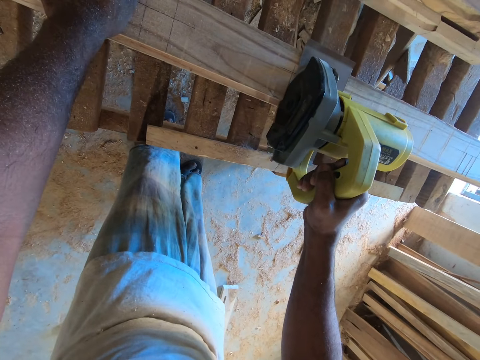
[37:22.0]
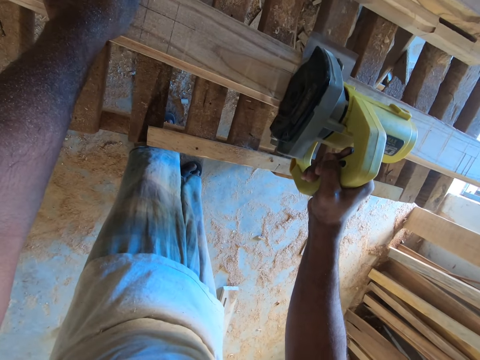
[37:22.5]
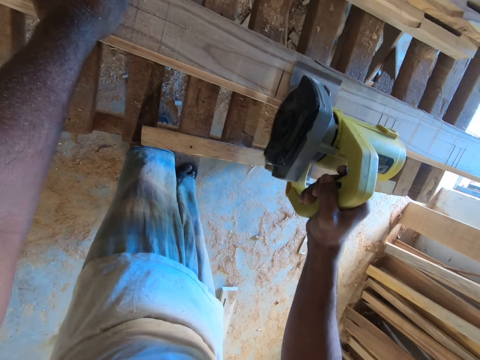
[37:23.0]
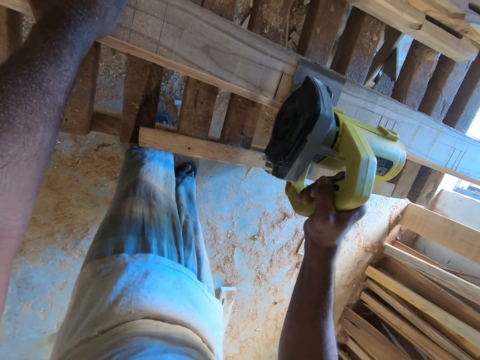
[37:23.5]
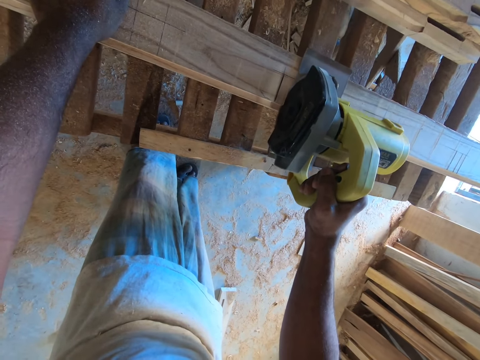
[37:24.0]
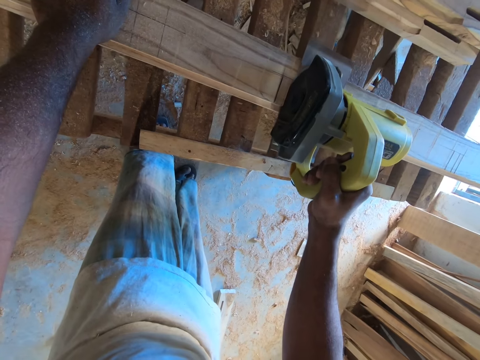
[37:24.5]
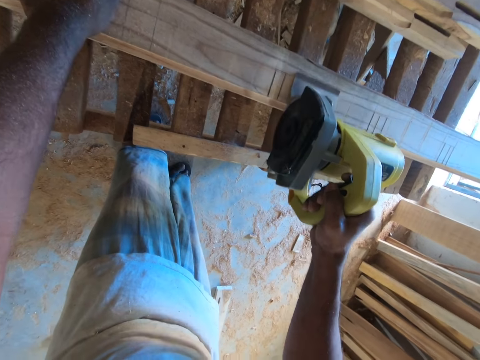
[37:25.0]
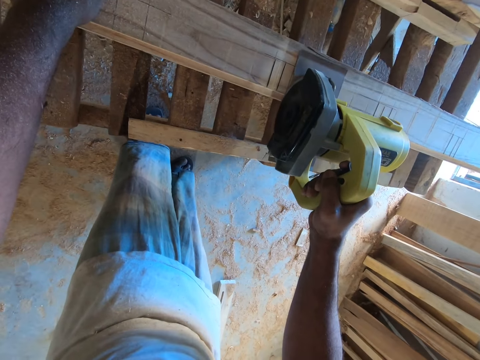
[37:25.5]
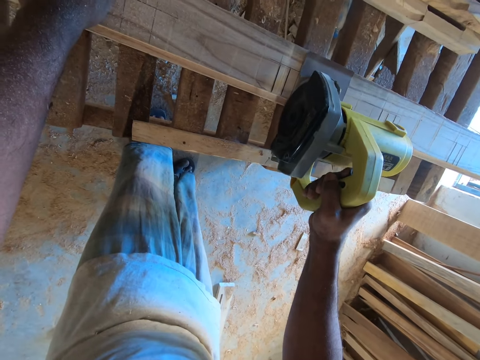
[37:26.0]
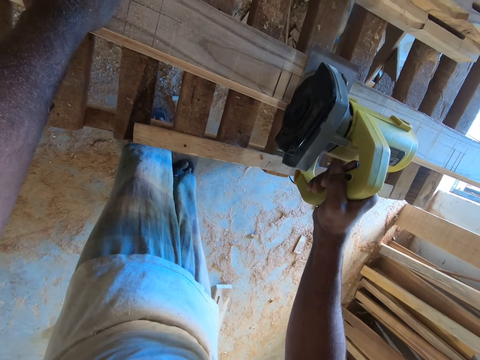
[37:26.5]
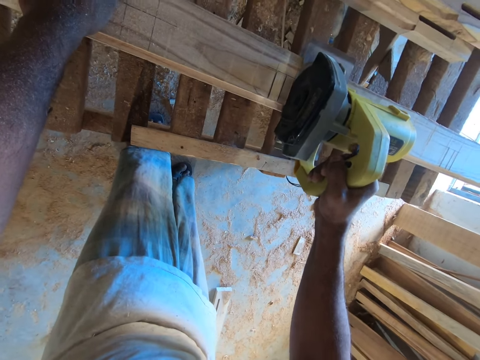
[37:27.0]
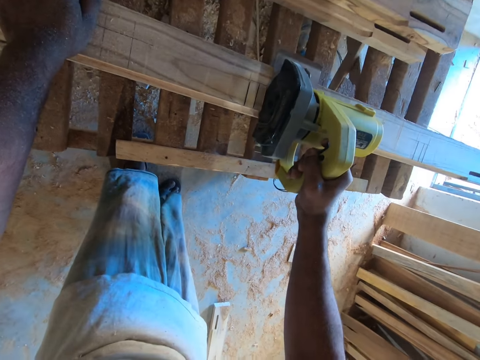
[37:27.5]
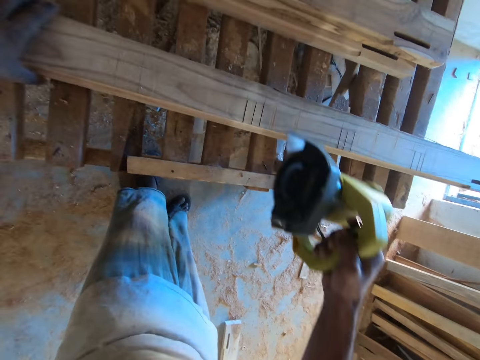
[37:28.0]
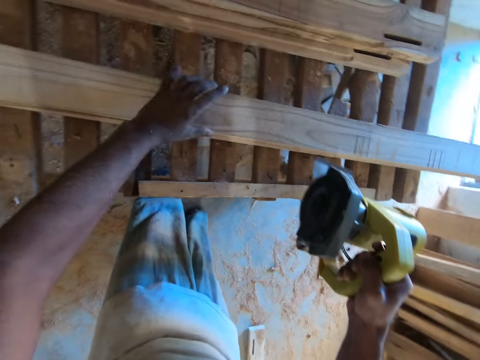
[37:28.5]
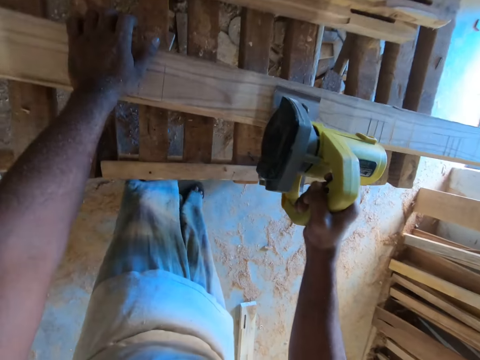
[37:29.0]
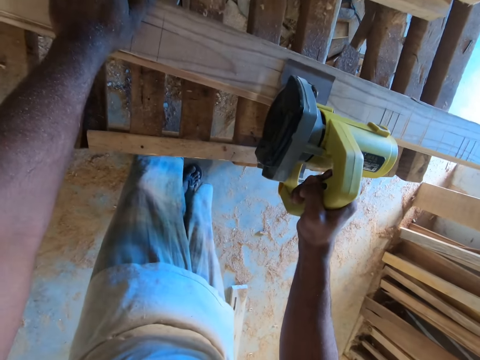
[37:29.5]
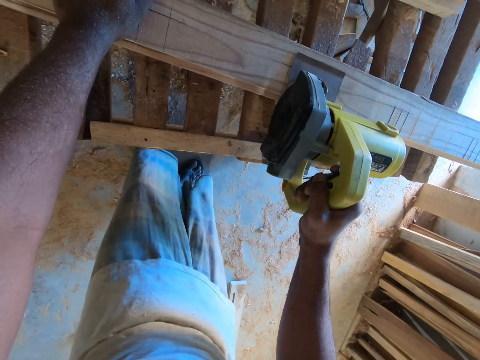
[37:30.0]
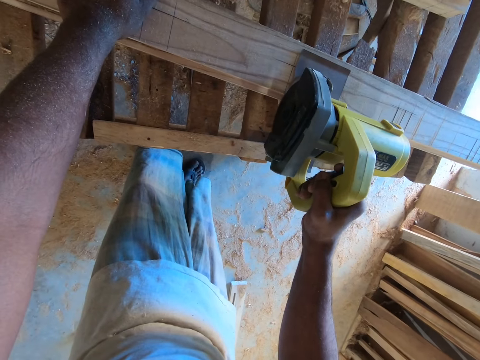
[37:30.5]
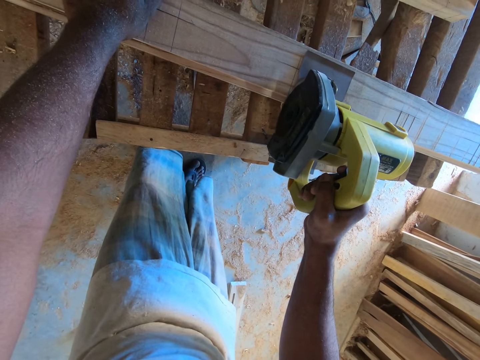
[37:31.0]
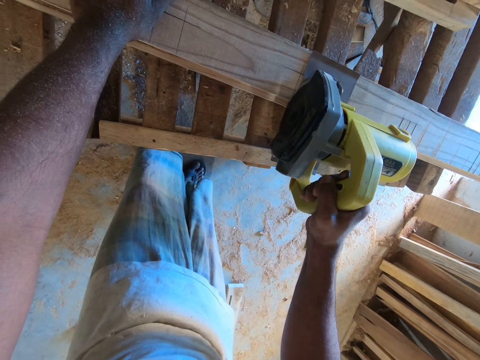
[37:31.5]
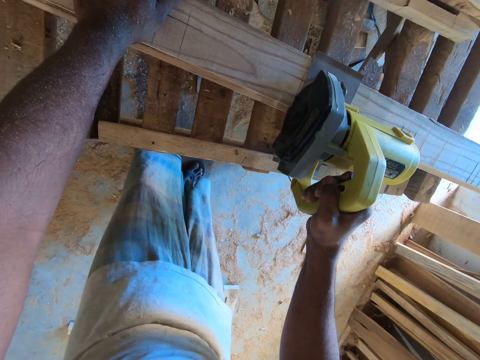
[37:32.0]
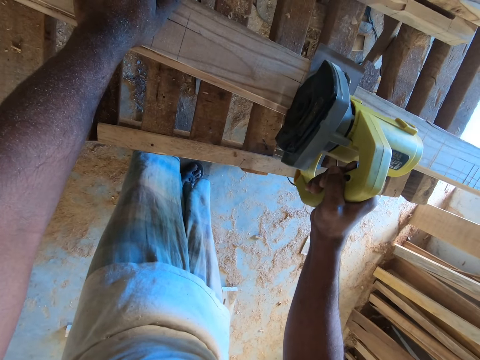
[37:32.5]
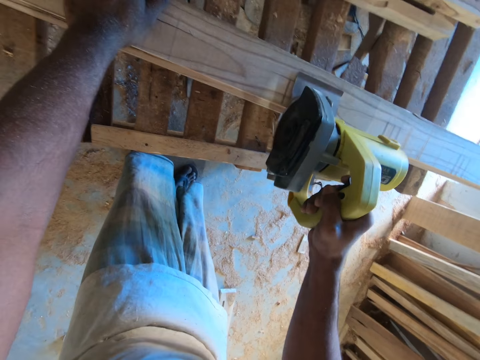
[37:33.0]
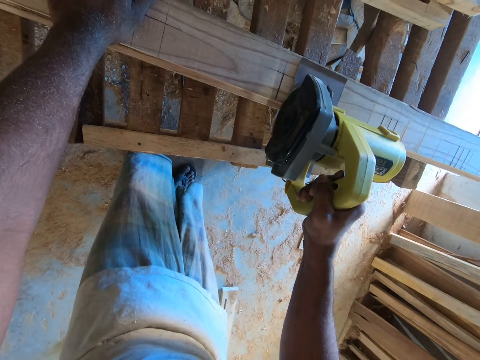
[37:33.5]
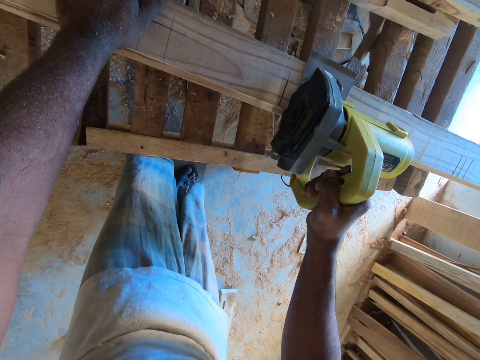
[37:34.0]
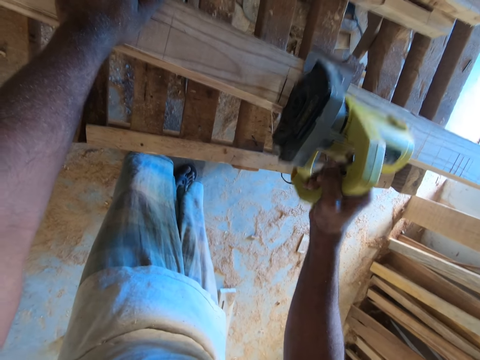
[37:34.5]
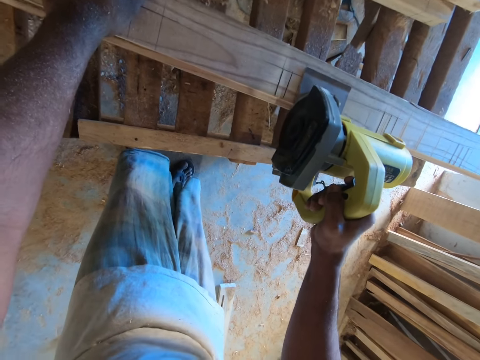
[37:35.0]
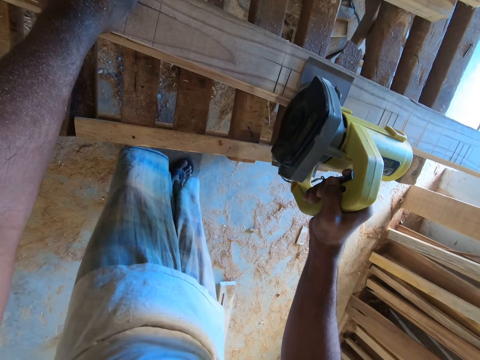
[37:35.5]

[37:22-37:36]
The camera wearer slides the wooden plank on the rack deck with his left hand. He places his left hand on the wooden plank. He marks the wooden plank with the wood cutter in his right hand. He cuts the wood with the wood cutter.

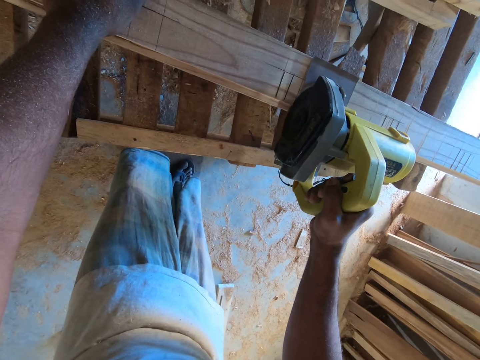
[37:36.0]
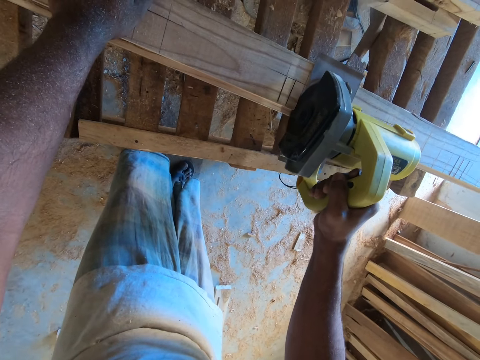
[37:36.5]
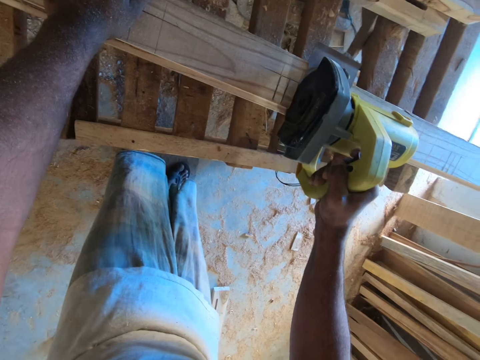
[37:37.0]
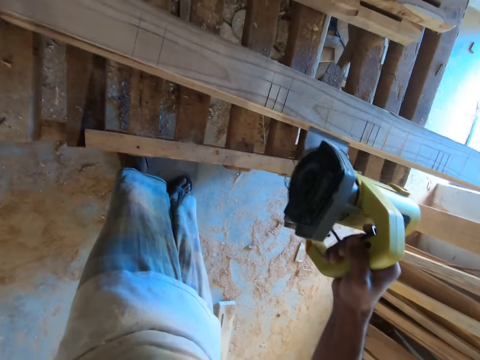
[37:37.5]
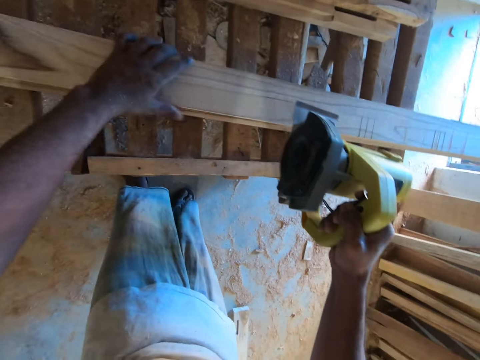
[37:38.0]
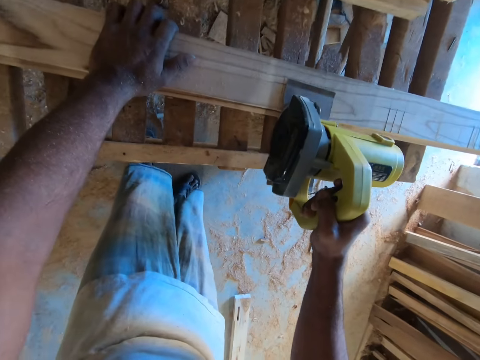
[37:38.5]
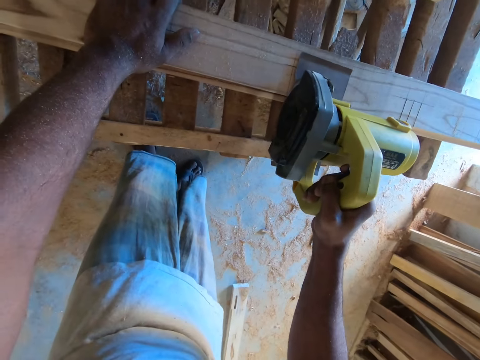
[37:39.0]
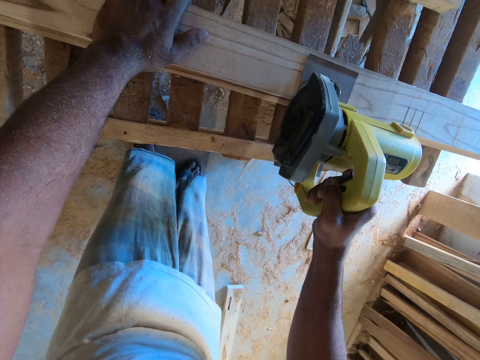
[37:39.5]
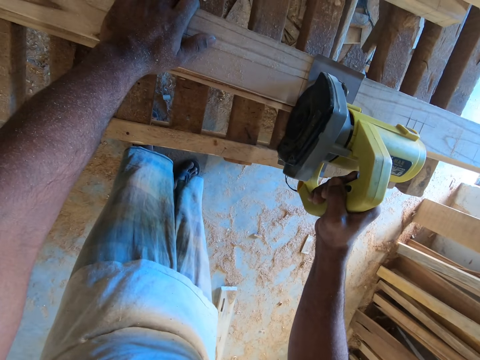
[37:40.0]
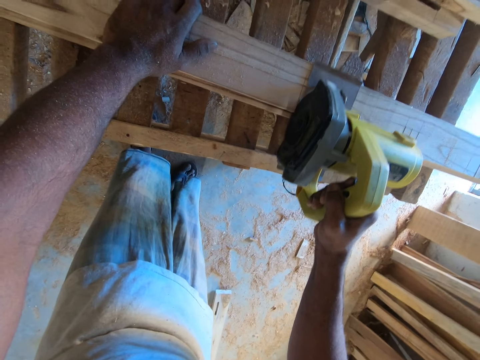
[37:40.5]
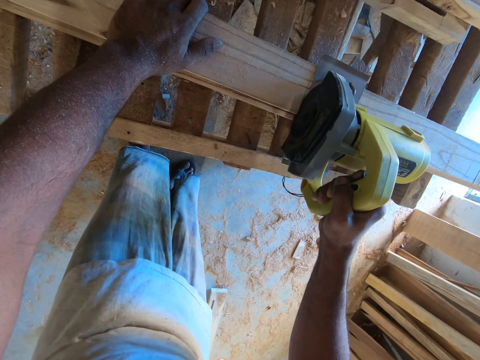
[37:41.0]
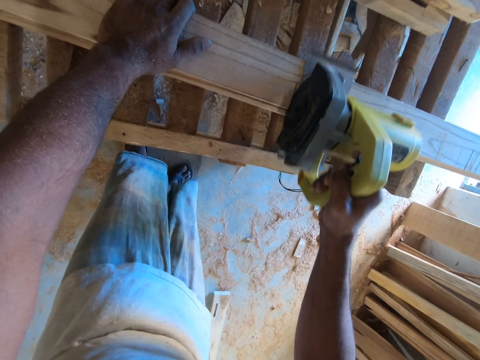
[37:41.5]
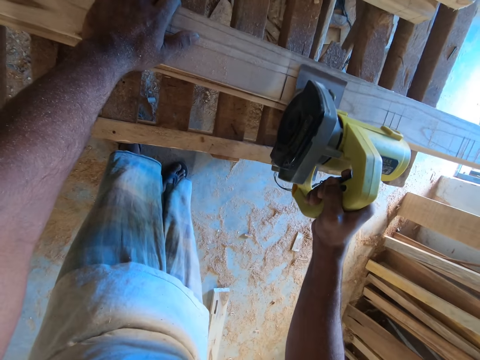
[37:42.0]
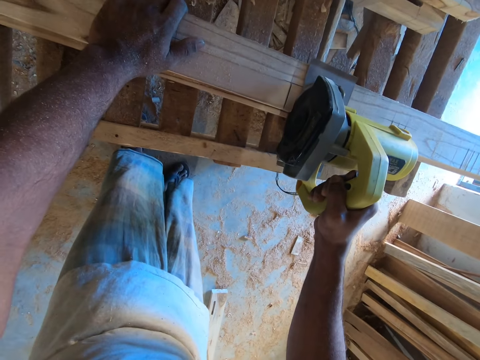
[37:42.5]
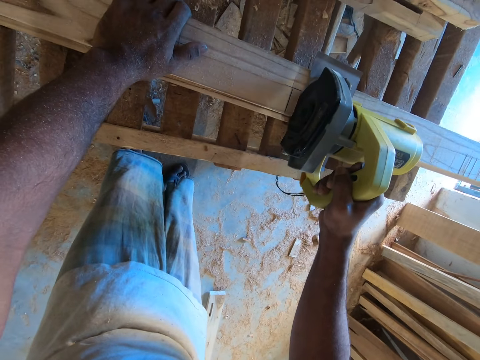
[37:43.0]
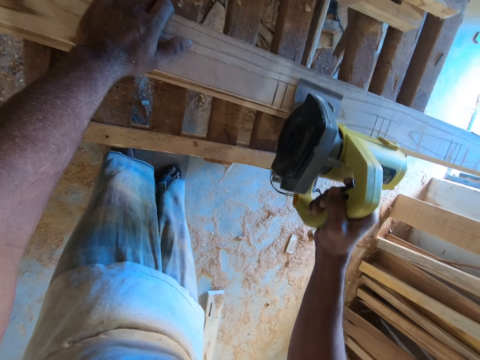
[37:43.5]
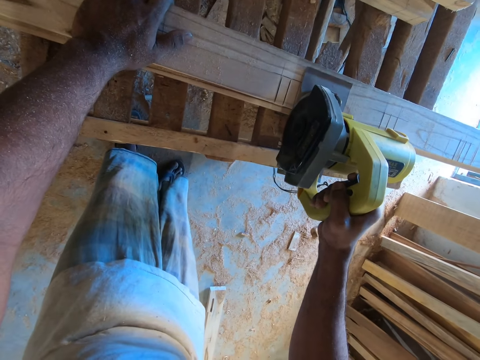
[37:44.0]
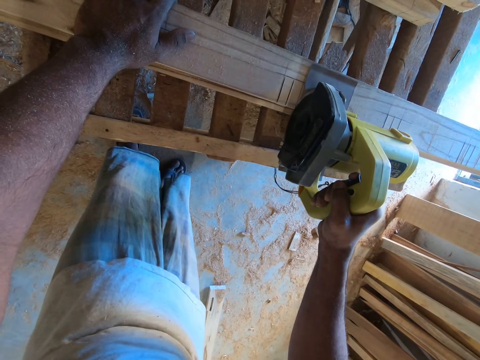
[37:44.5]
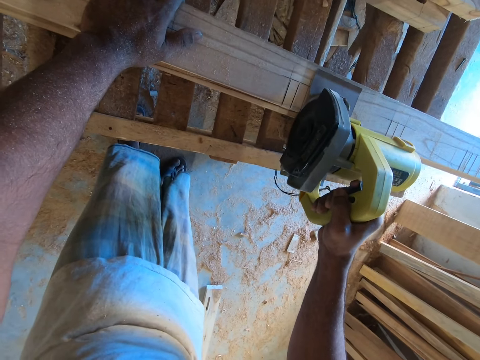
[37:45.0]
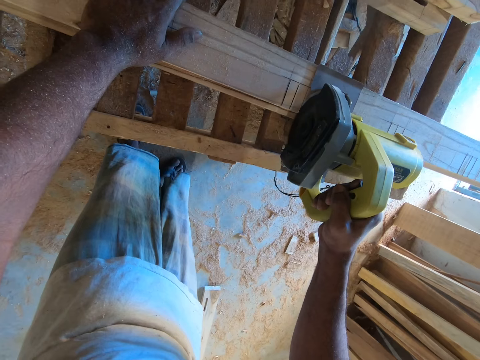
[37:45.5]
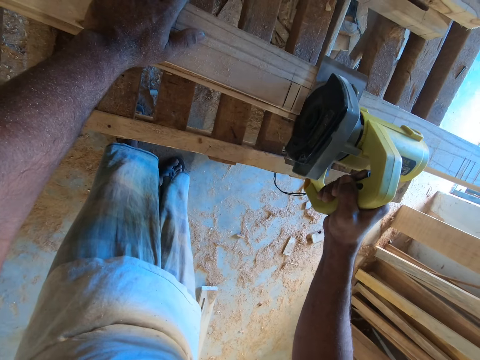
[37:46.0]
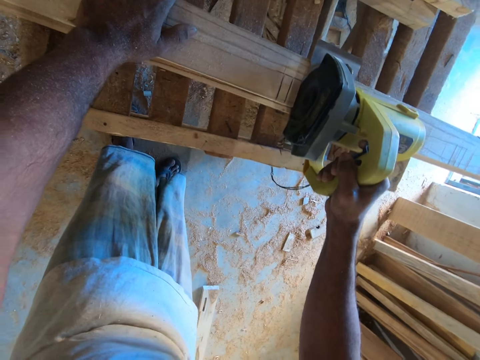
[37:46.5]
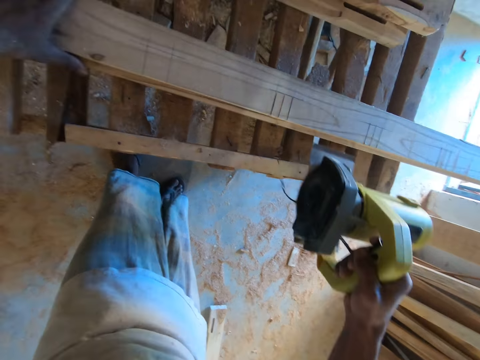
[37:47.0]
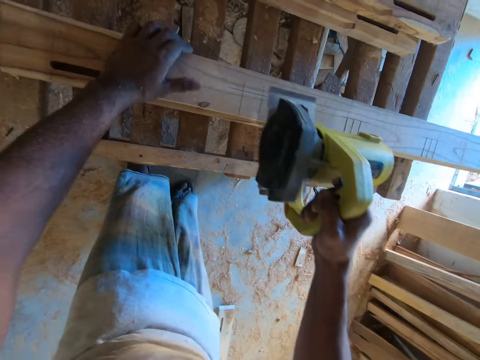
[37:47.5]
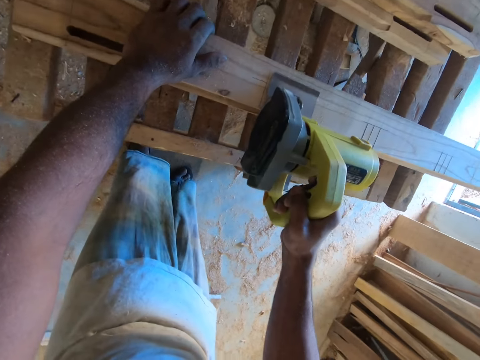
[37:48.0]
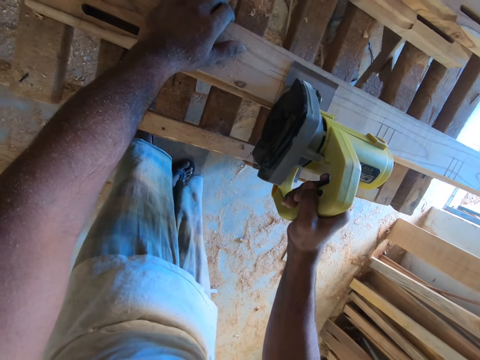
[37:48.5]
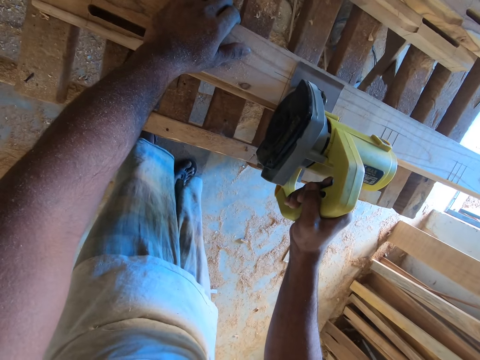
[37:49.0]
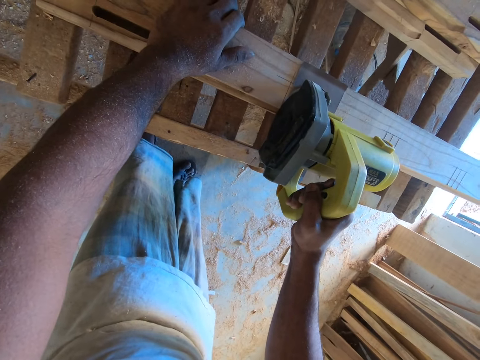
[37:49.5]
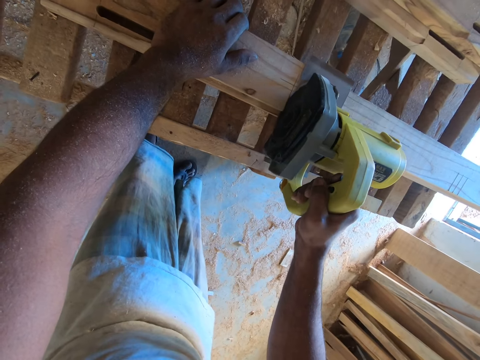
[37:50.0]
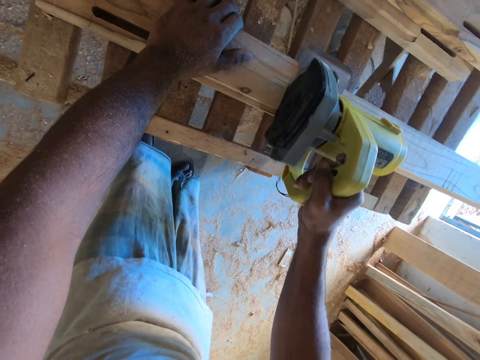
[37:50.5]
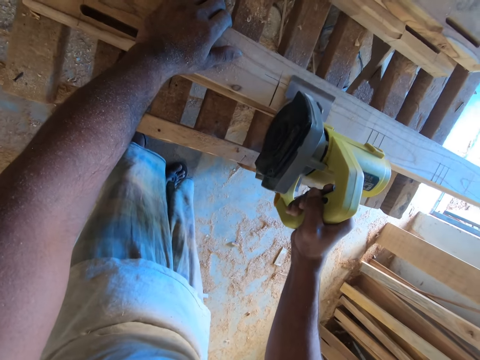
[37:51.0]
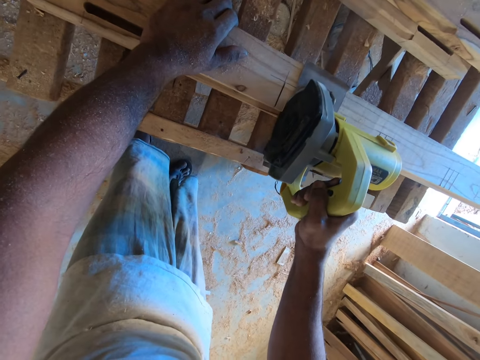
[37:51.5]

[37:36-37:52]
The camera wearer slides the wooden plank on the rack deck with his left hand. He marks the wooden plank with the wood cutter in his right hand. He cuts the wood with the wood cutter. He slides the wooden plank on the rack deck with his left hand. He marks the wooden plank with the wood cutter in his right hand. He cuts the wood with the wood cutter.
